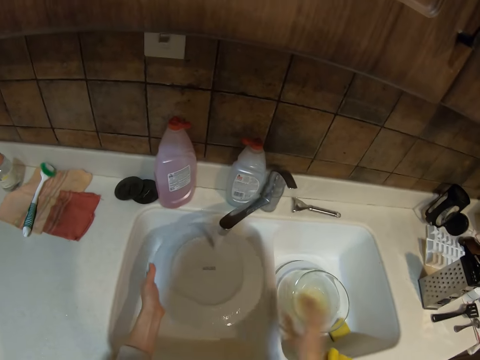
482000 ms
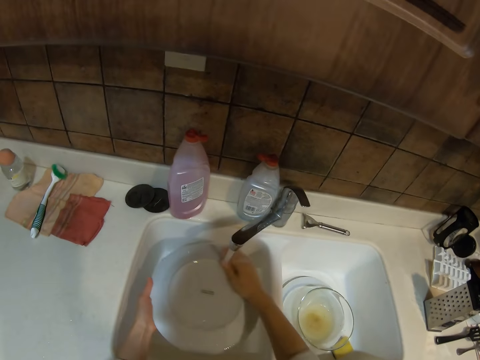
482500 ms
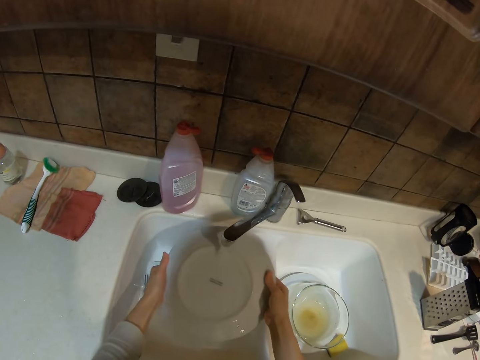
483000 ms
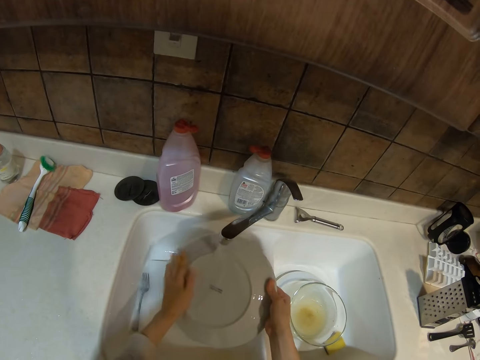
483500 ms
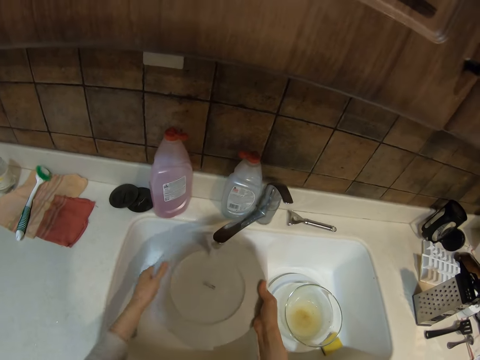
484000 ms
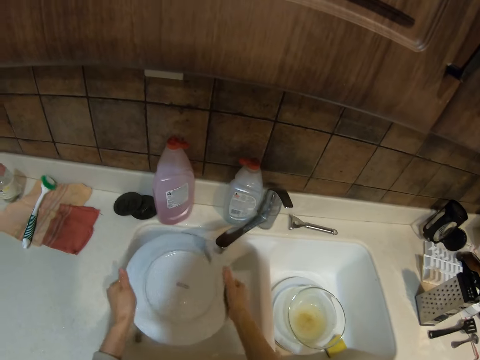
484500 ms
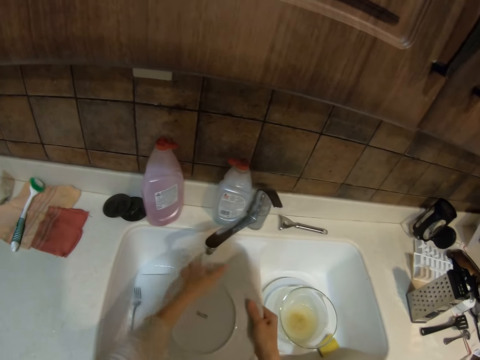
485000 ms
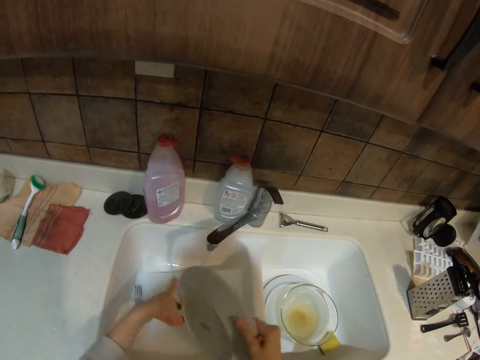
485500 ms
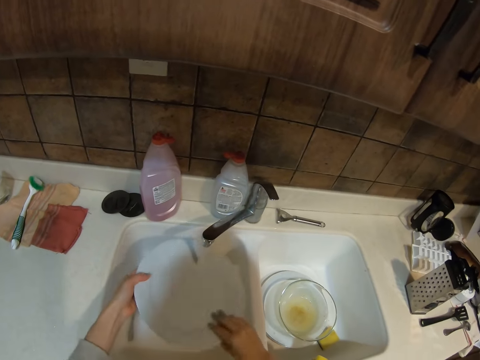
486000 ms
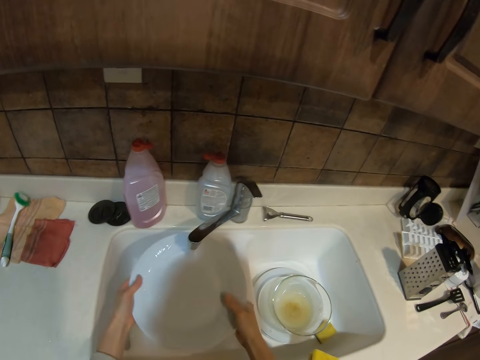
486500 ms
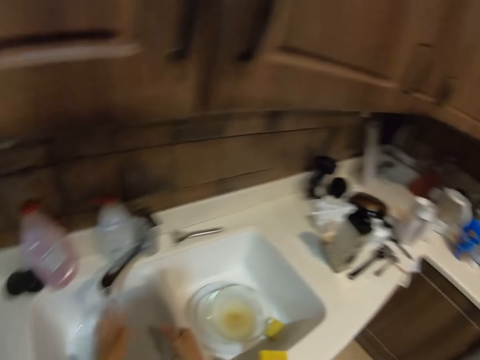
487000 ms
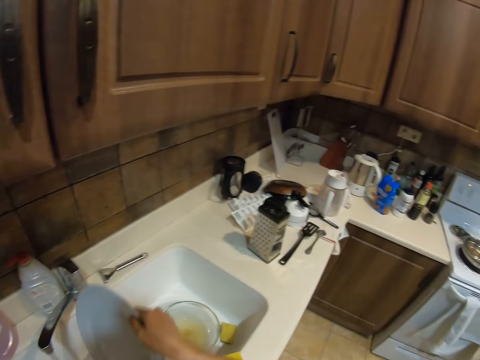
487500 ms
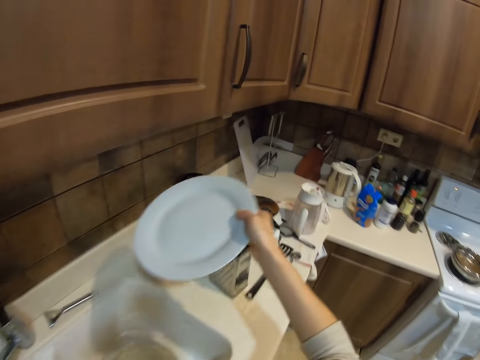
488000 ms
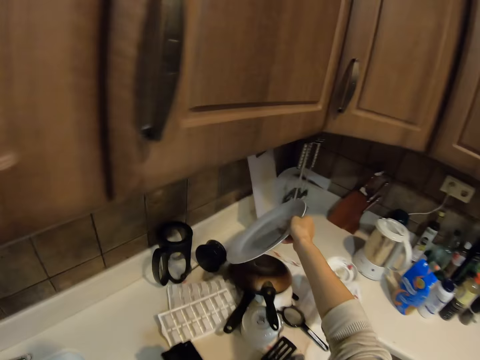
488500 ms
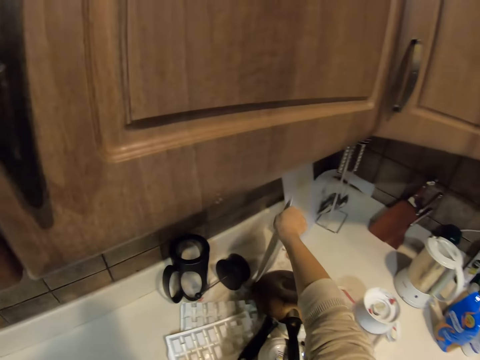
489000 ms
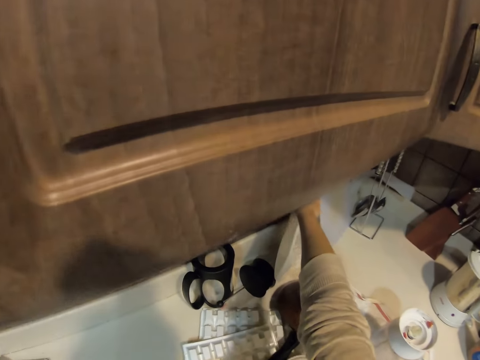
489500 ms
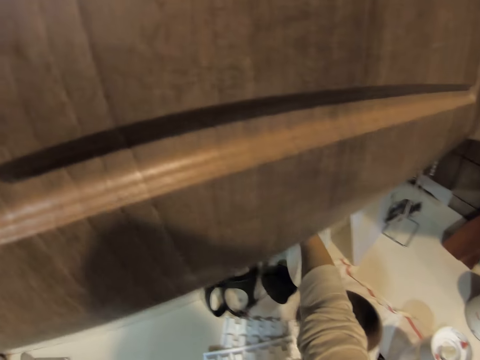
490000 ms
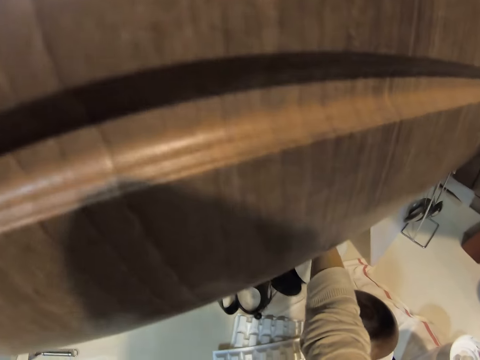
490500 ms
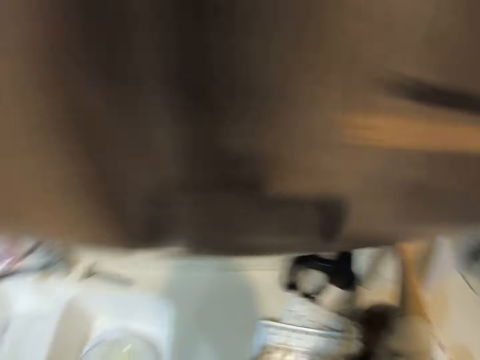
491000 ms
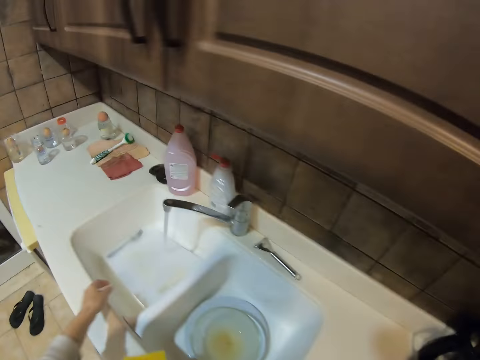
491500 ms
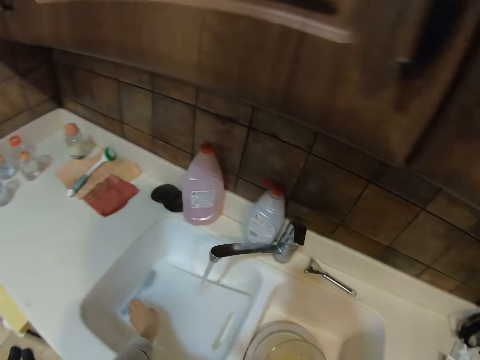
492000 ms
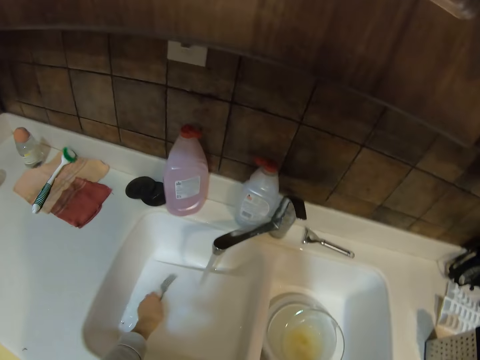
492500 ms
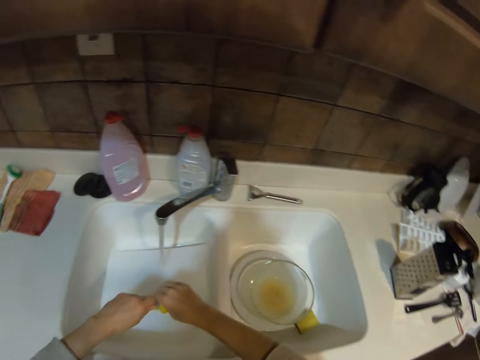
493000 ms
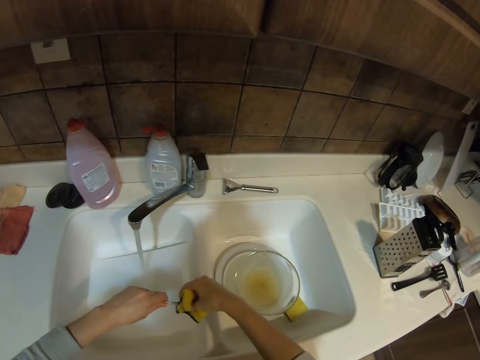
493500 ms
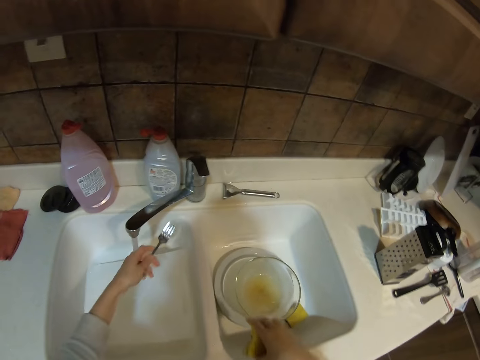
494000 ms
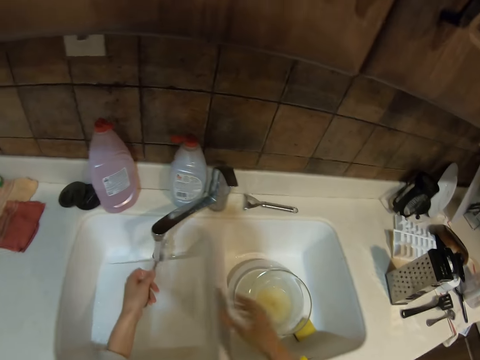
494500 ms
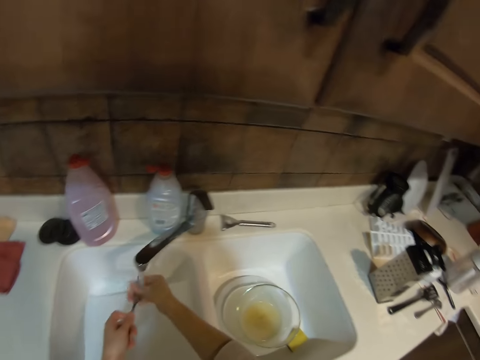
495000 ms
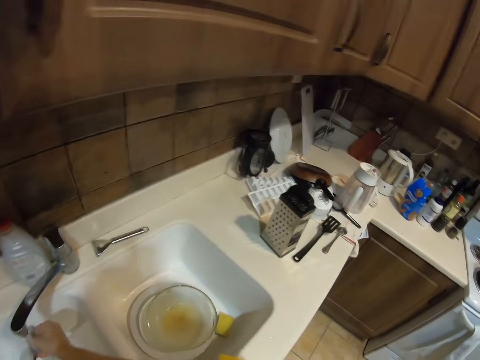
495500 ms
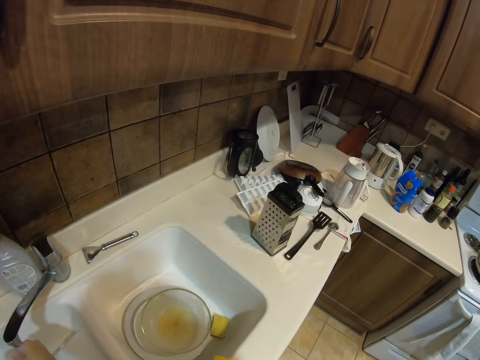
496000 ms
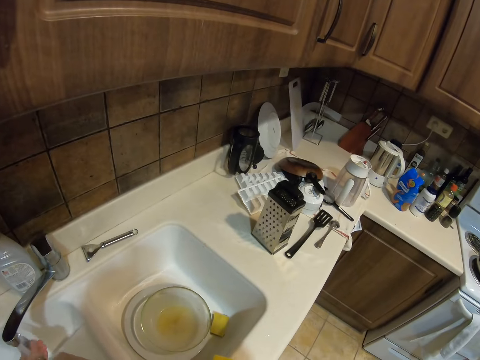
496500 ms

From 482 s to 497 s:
The camera wearer puts the sponge on the countertop. They rinse the plate. They flip the plate. They rinse the plate. They look around the room. They put the plate on a countertop. They walk in the room. They pick a fork from the countertop. They wash the fork. They drop the sponge. They rinse the fork. They rinse the sponge. They look around.

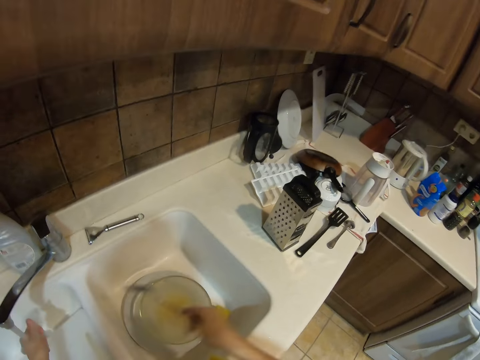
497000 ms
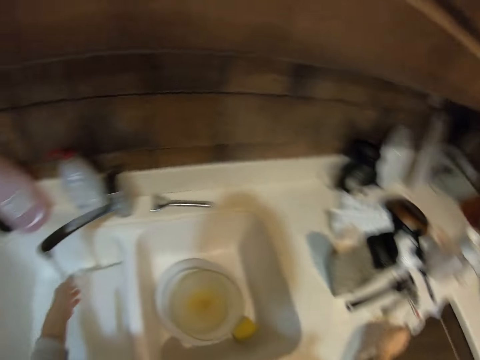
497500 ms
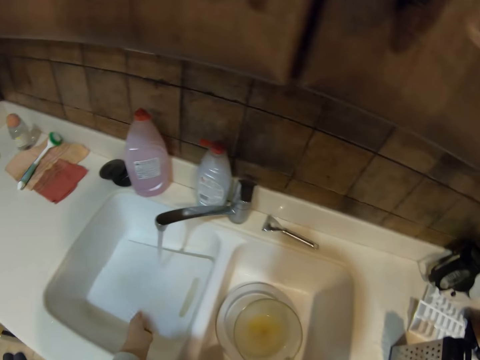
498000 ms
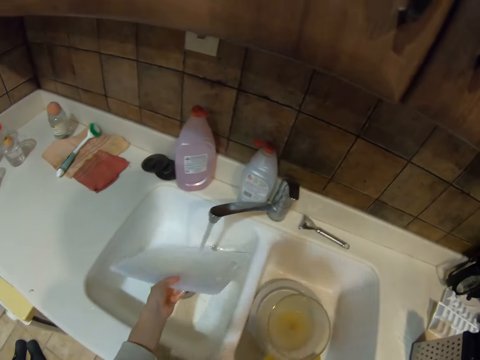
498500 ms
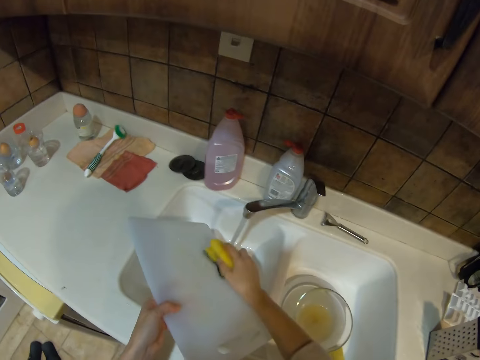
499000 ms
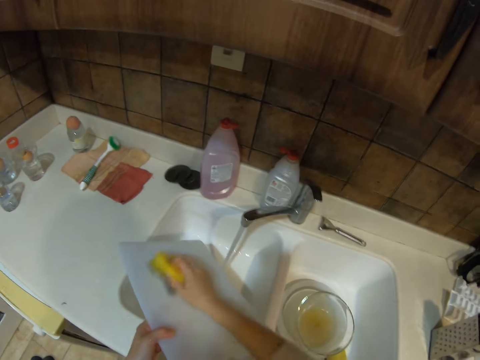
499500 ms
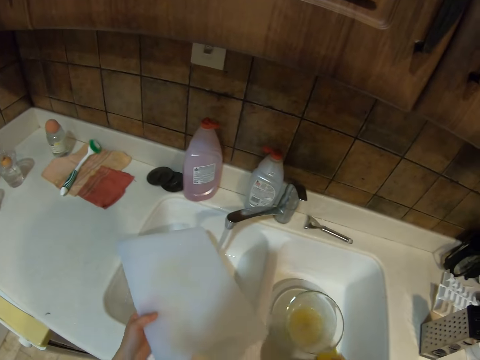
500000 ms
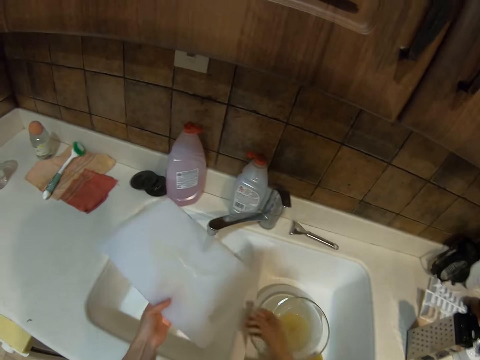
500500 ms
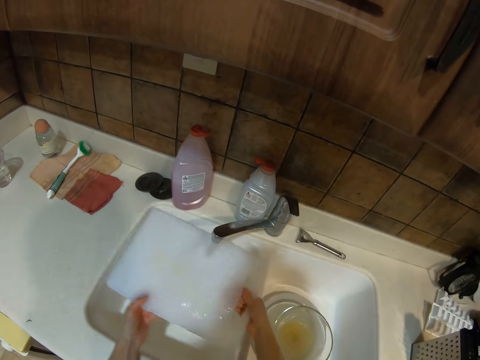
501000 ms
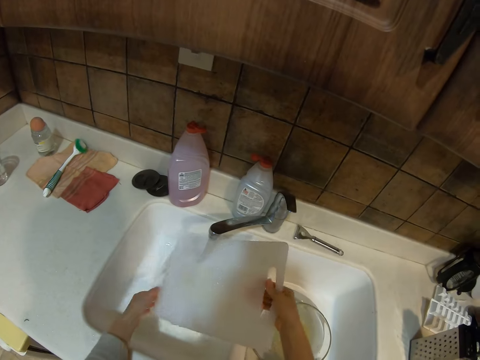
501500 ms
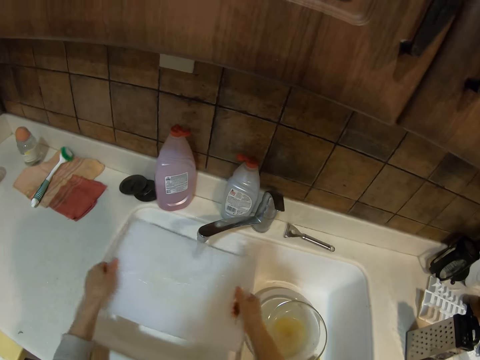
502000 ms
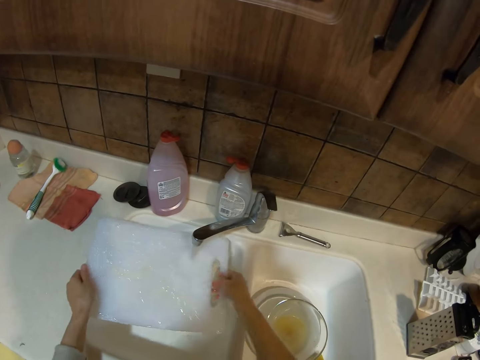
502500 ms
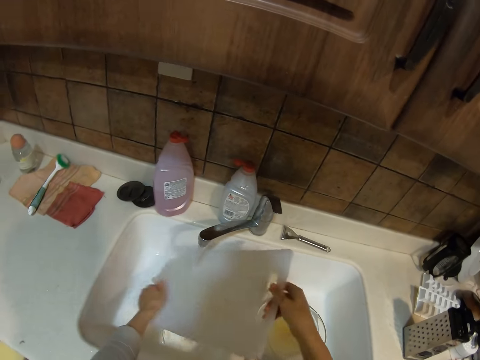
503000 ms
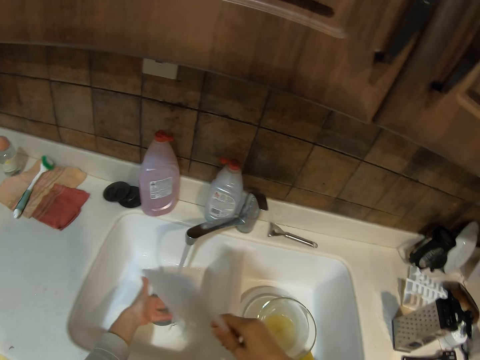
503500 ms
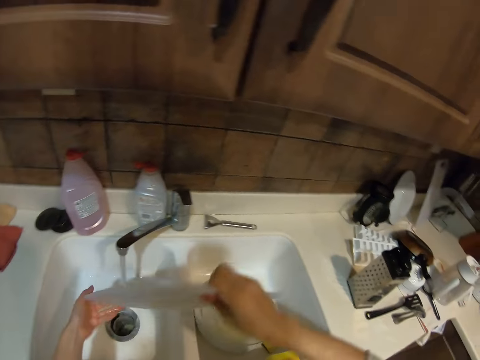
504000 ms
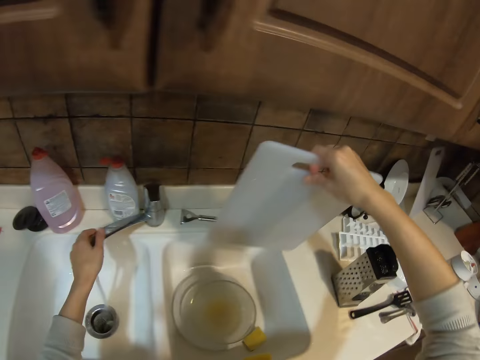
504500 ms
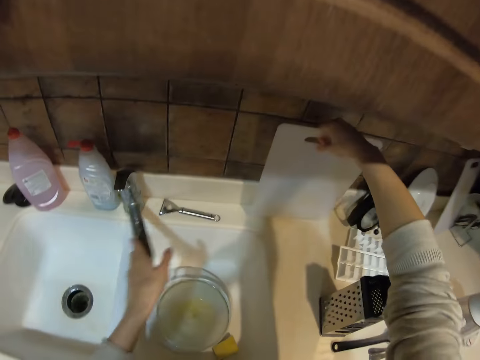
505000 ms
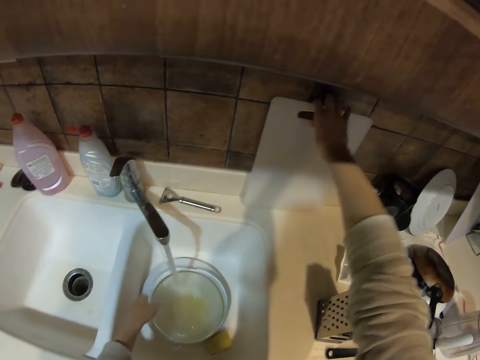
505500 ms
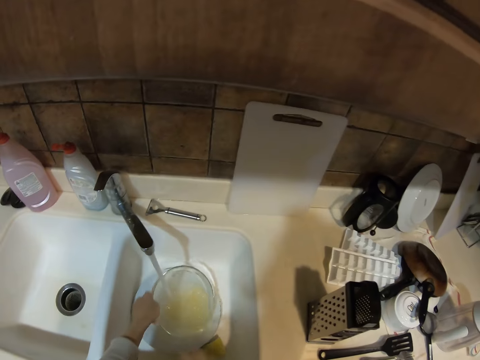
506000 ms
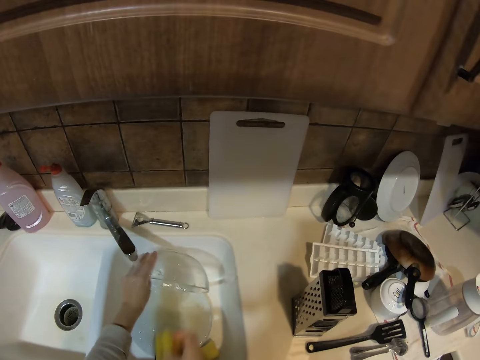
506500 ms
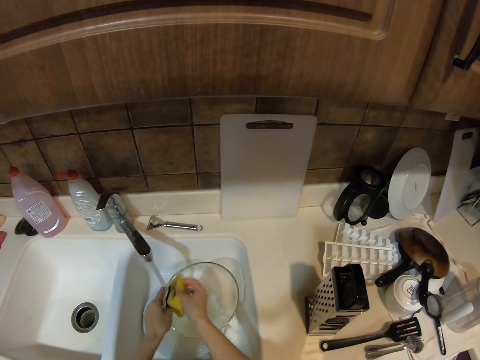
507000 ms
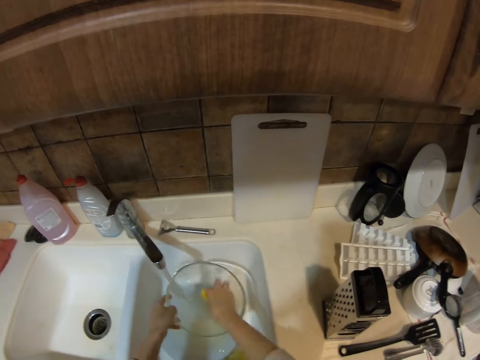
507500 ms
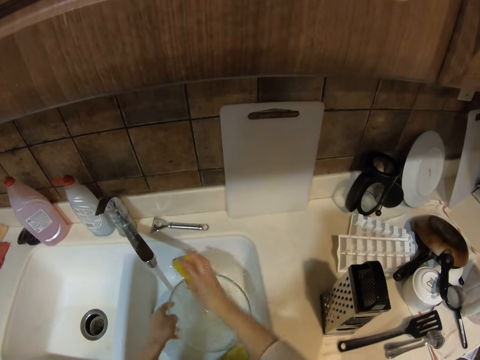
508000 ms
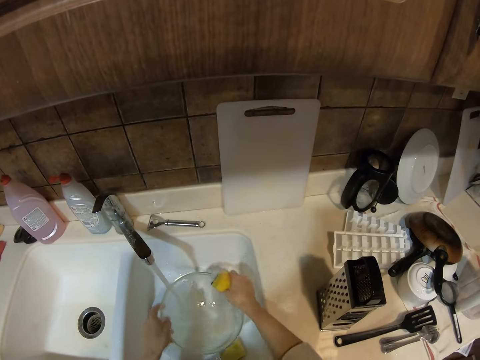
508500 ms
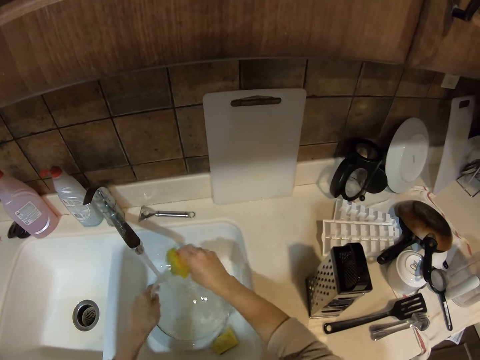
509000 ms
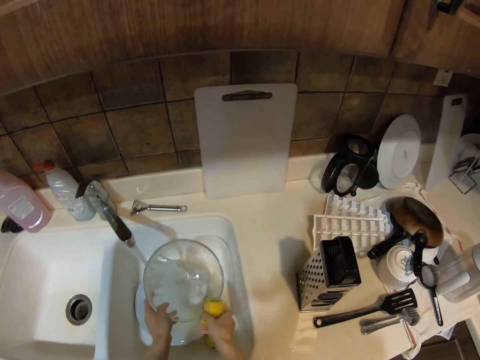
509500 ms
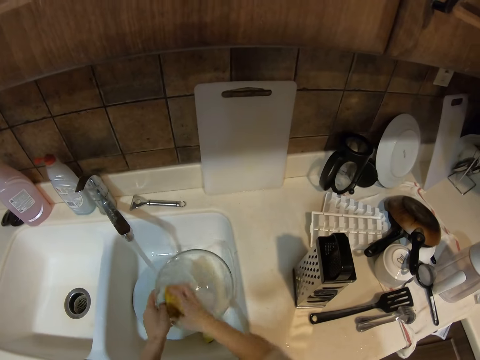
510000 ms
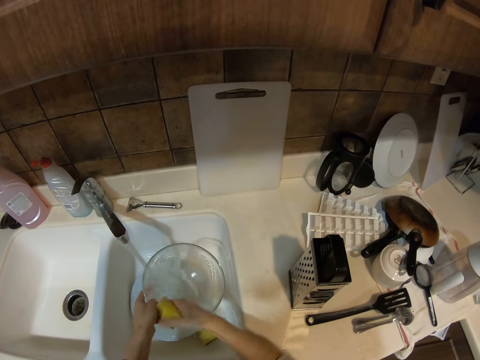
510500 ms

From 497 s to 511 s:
The camera wearer puts the fork on the countertop and picks the sponge. They pick the chopping board from a sink. They wash the chopping board. They drop the sponge. They rinse the chopping board. They flip the chopping board. They rinse the chopping board. They adjust the faucet. They put the chopping board on a countertop. They pick the bowl on the sink. They pour water from the bowl. They pick the sponge from the sink. They wash the bowl.
